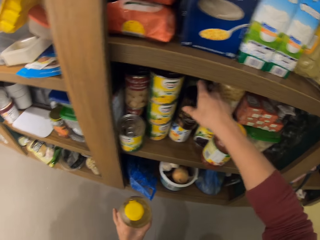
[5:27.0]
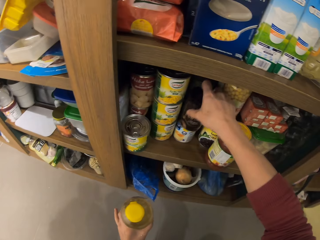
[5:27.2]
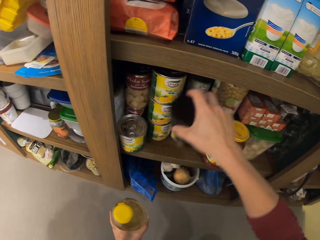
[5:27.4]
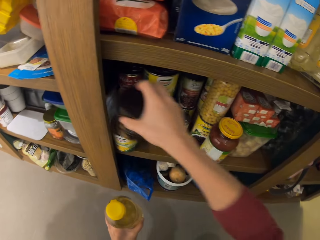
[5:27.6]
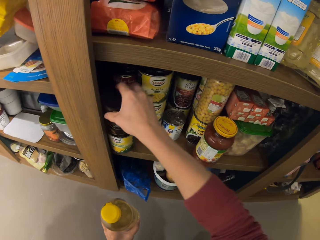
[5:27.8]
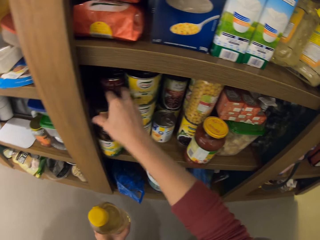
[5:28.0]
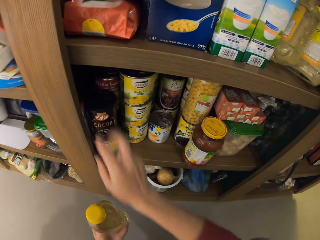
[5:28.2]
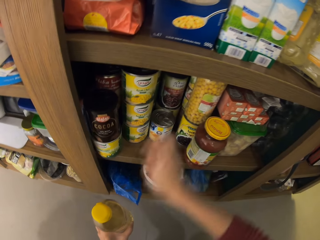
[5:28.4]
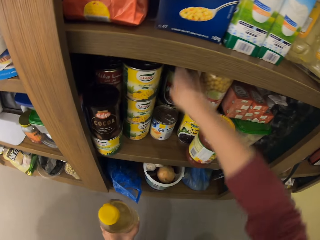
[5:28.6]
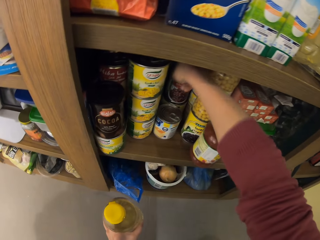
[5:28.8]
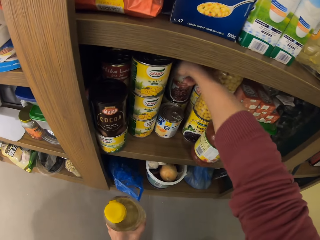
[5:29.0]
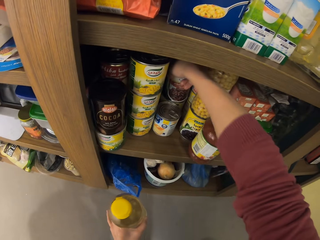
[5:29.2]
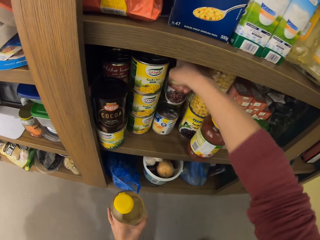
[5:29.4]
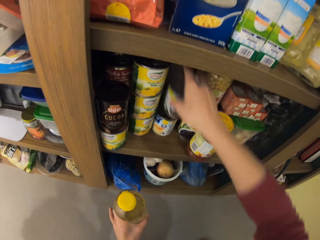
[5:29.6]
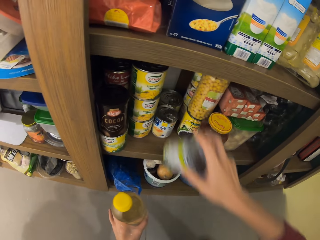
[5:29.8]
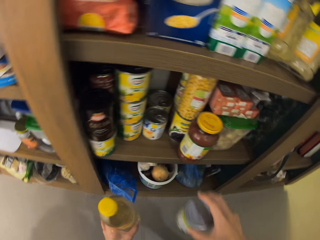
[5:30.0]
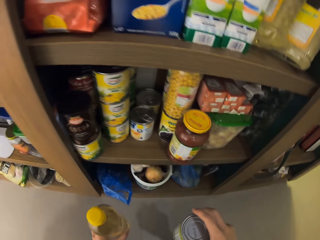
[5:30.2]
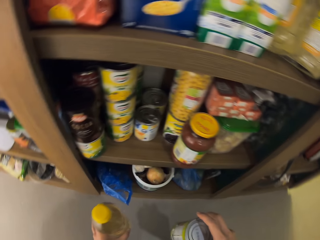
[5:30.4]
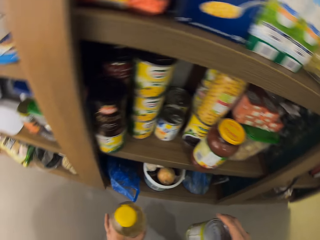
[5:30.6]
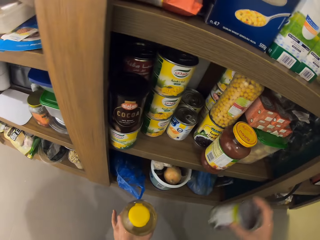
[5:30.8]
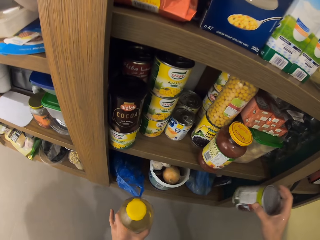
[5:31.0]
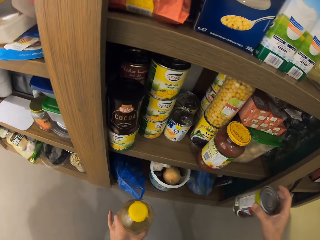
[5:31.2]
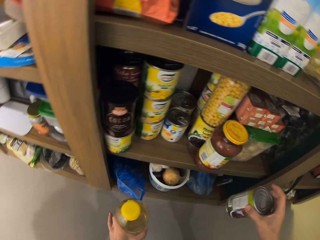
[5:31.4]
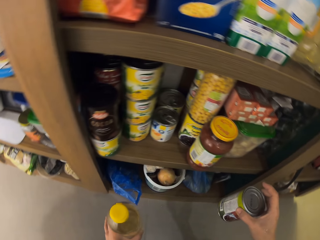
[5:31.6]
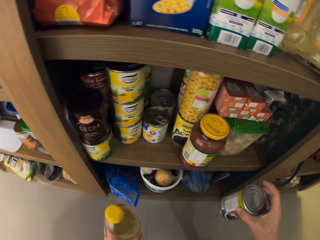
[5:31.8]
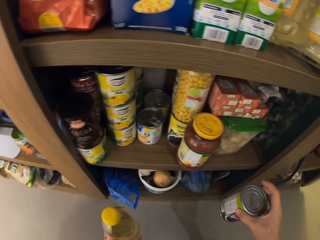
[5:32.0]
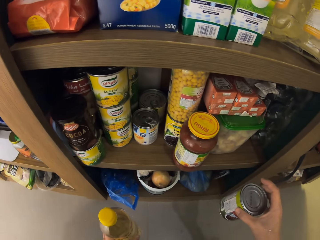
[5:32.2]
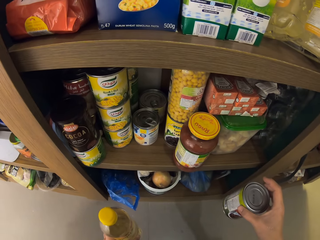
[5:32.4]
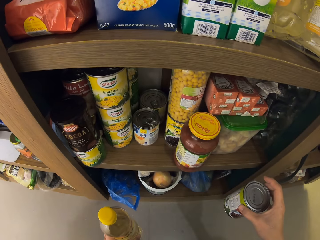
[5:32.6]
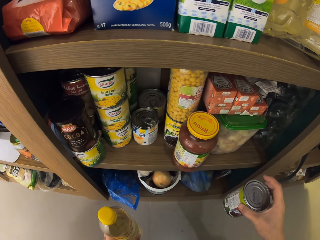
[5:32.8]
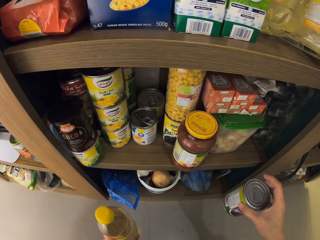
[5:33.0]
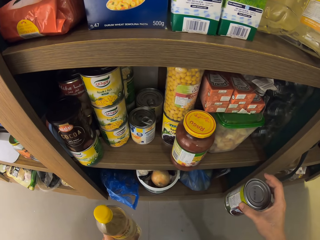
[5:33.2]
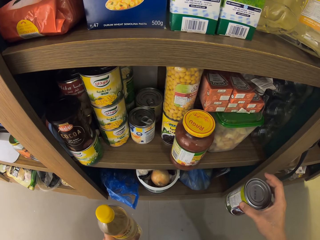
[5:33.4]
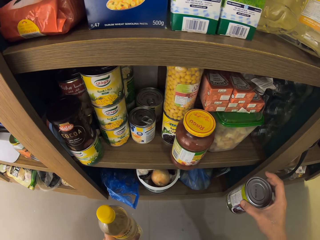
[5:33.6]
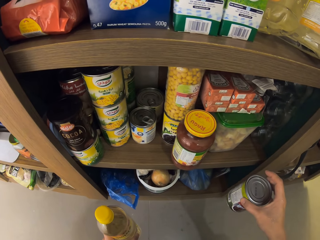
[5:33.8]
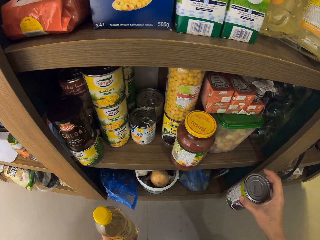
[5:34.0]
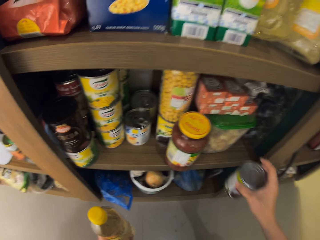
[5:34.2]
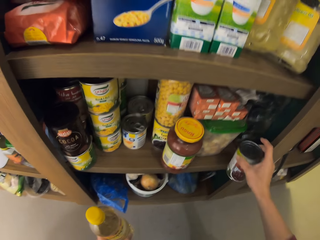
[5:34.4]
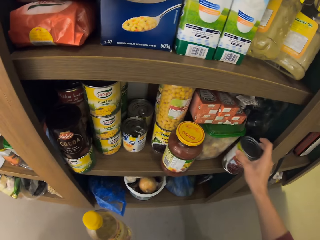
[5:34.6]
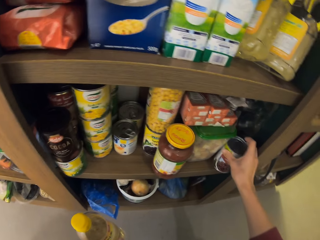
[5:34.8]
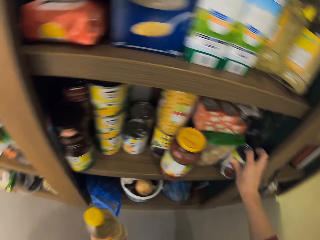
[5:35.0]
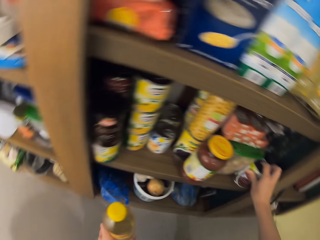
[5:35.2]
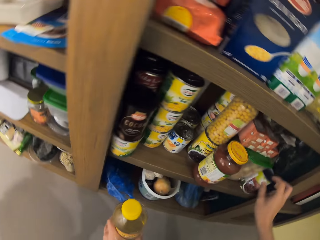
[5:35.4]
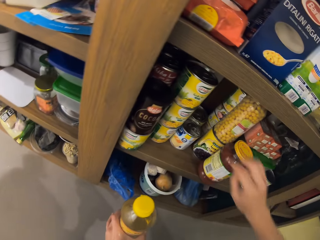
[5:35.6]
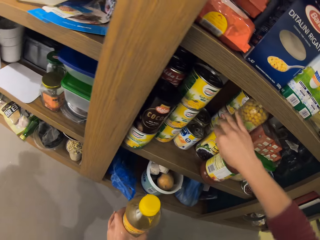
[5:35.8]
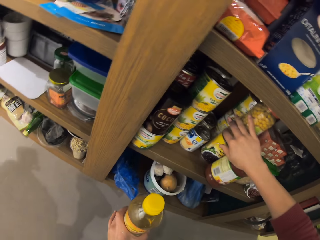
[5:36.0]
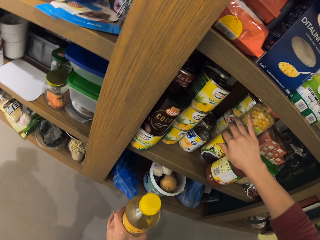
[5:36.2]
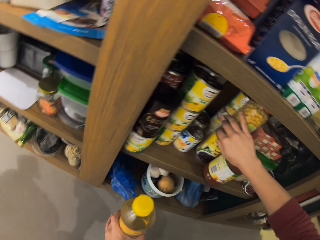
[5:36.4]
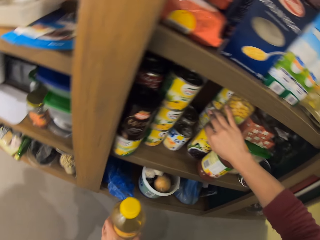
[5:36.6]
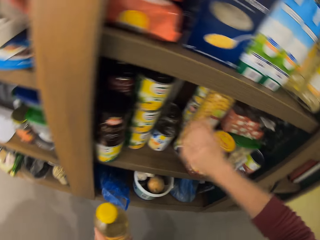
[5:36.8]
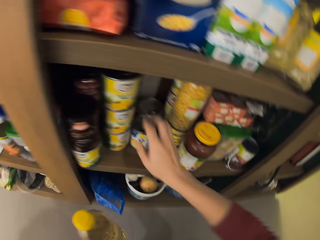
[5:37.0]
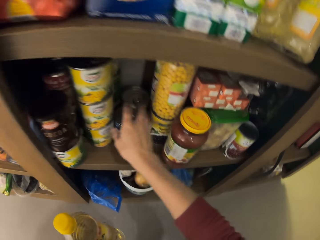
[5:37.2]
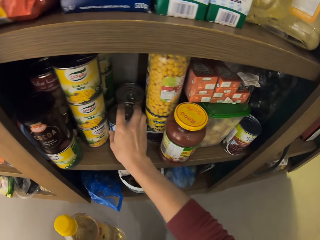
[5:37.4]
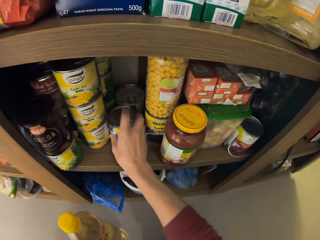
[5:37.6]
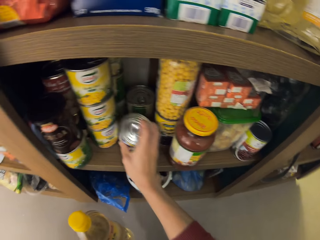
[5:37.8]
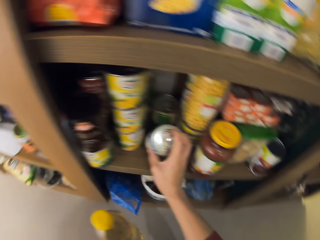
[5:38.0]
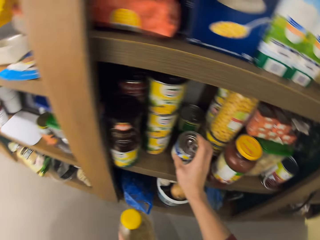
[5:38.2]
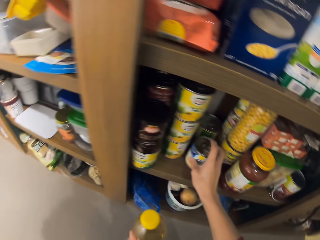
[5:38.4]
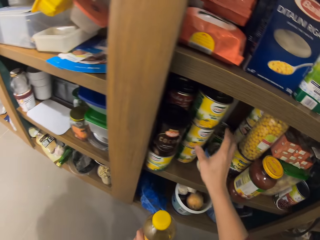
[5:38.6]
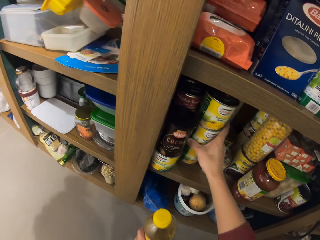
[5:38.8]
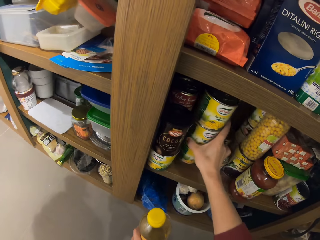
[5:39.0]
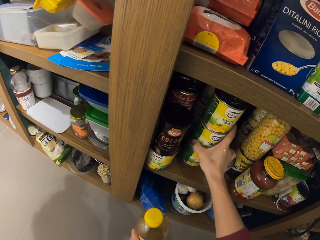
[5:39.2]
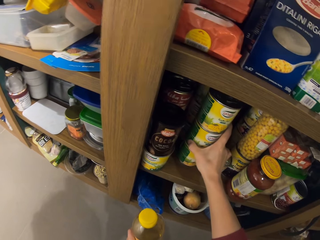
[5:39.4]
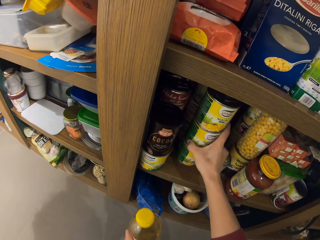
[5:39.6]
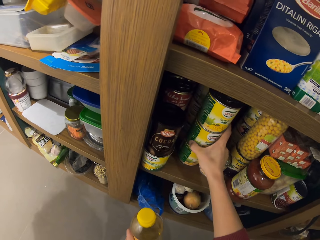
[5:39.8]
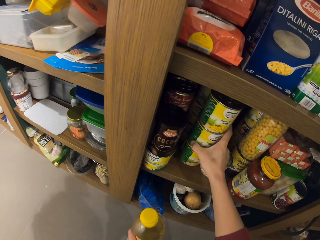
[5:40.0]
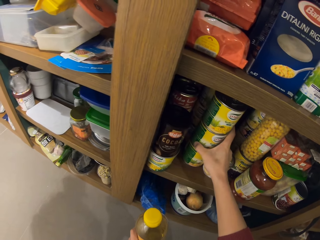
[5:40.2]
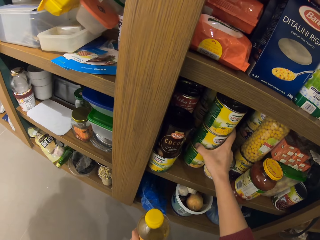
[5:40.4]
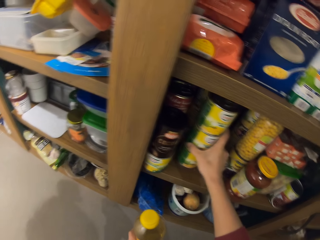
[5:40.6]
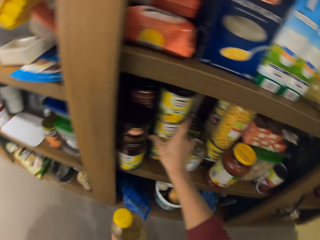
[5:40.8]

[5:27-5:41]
The camera wearer shifts a food tin in the shelf. They carry a cocoa jar and drop the jar on the can. They carry a can. They pick up the beans food tin. They stare at the shelf. They drop the can back to the right in the cabinet. They adjust a bottle. They shift other tins inside the shelf. They move a can. They move some cans.

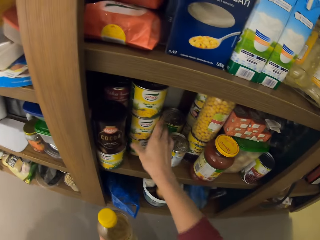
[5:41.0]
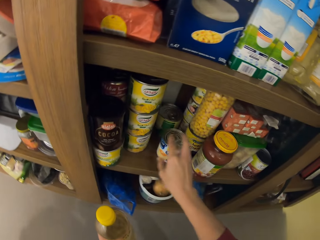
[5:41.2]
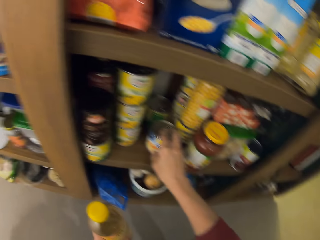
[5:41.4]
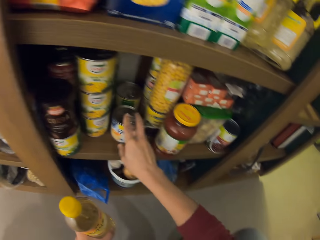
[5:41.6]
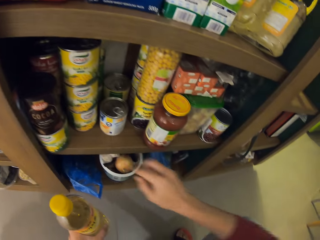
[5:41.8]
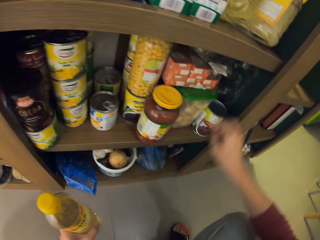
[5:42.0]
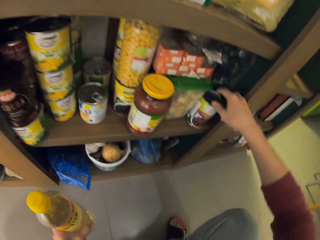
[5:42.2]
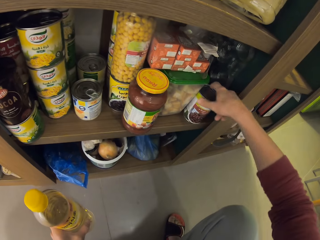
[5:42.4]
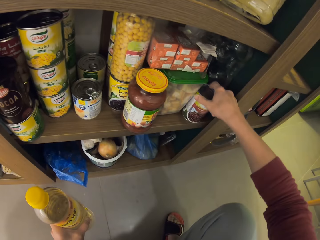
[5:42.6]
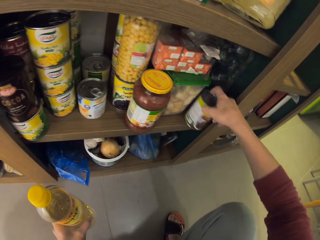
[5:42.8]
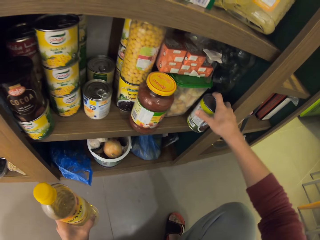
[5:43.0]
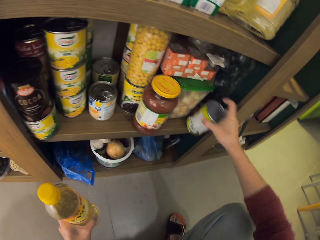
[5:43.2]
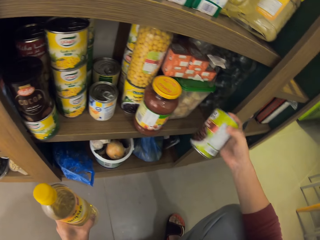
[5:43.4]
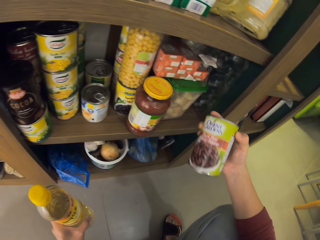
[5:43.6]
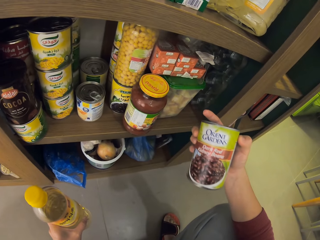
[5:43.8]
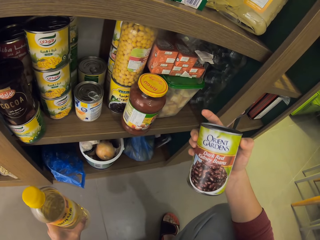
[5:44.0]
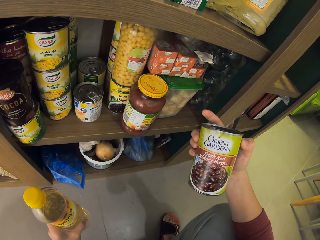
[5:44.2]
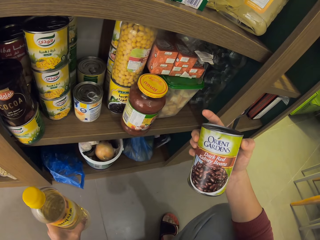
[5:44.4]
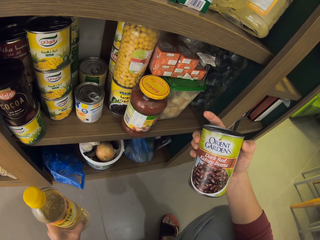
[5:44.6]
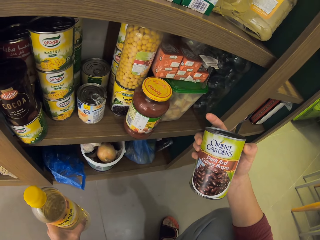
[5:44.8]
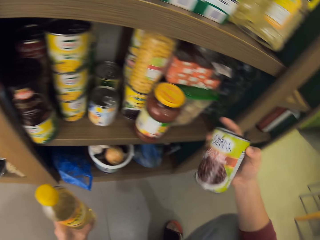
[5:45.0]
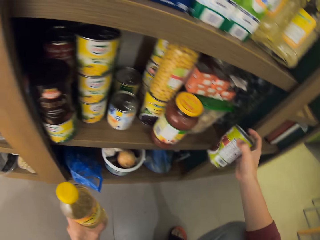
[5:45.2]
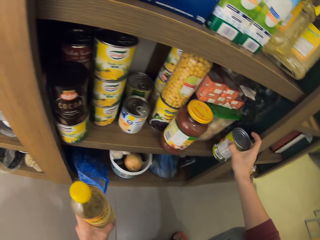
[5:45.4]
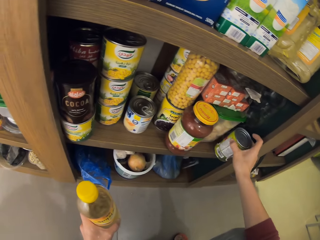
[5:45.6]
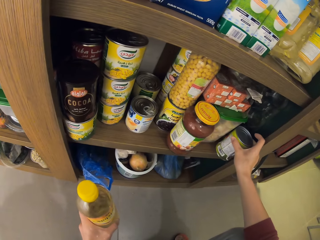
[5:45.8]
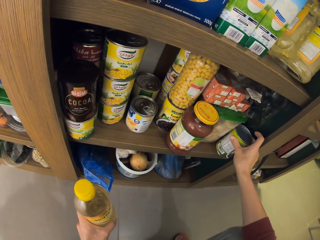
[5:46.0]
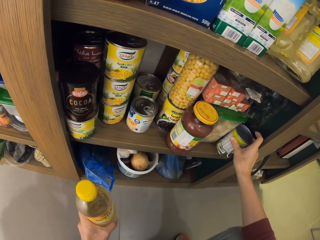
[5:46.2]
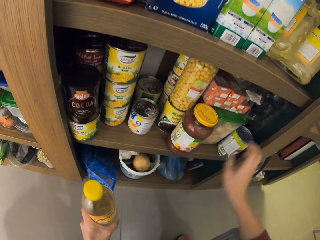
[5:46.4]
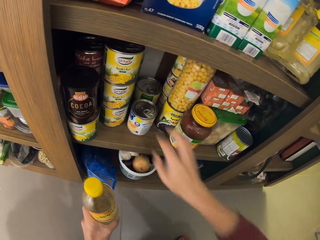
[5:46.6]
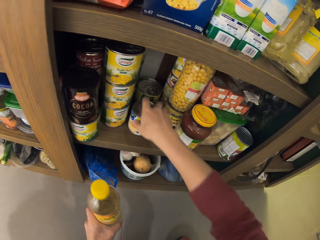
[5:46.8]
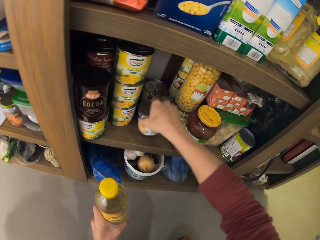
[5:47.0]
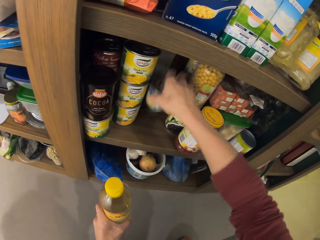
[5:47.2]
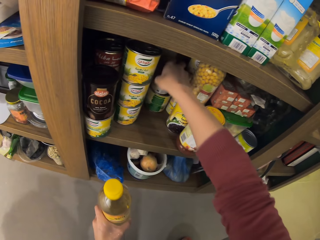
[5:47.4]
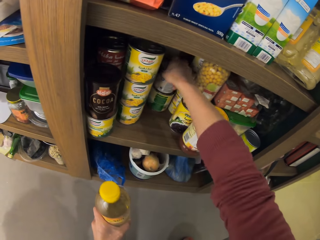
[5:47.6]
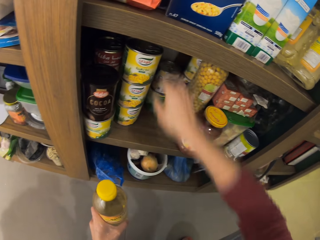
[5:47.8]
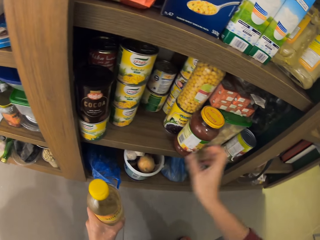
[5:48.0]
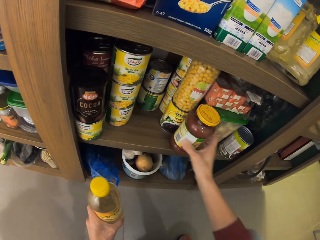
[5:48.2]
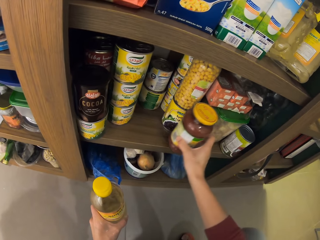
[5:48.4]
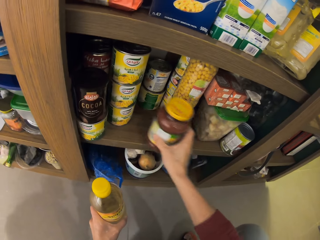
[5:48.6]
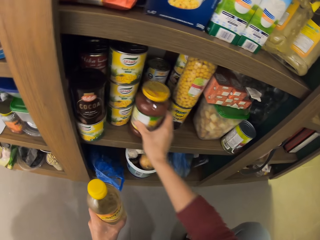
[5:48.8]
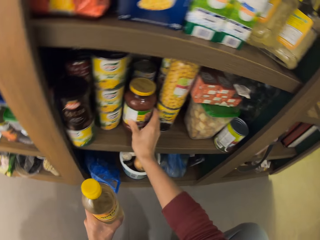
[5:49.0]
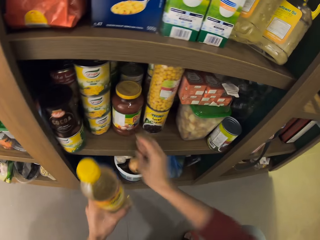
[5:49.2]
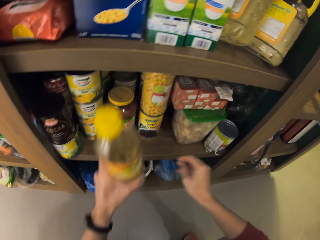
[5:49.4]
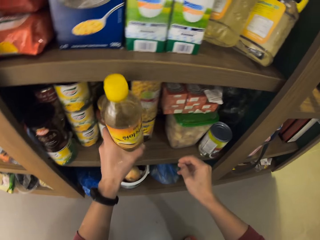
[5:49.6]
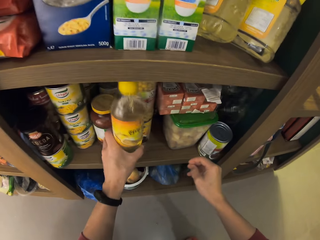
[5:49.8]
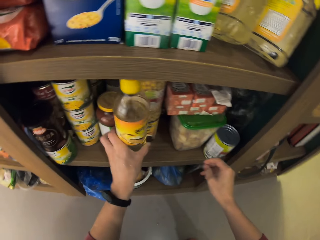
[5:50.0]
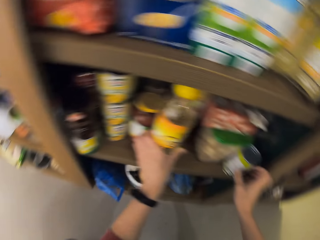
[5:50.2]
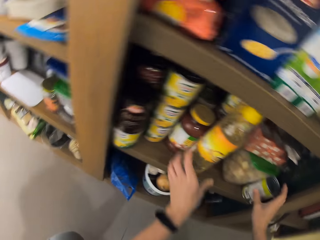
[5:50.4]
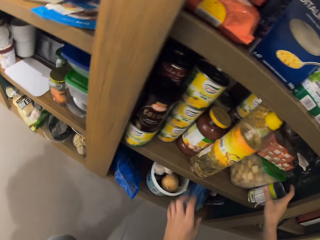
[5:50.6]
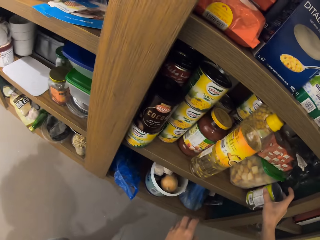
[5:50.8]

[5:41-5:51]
The camera wearer moves a can. They pick up the beans tin again. They read on the beans tin. They place the tin back on the shelf. They shift tins inside the shelf. They pick up a can. They drop the can on another can. They move a jar. They place the bottle in their left hand on the shelf.
